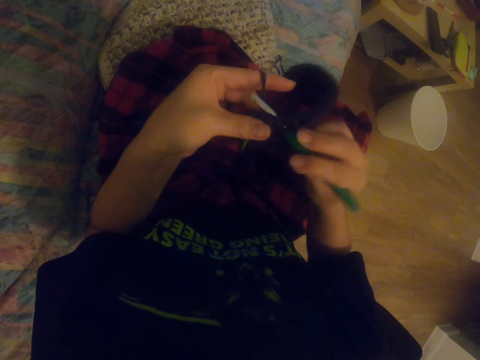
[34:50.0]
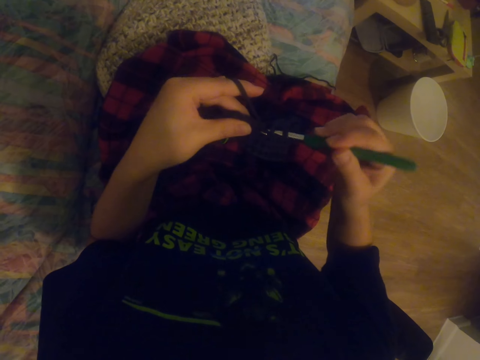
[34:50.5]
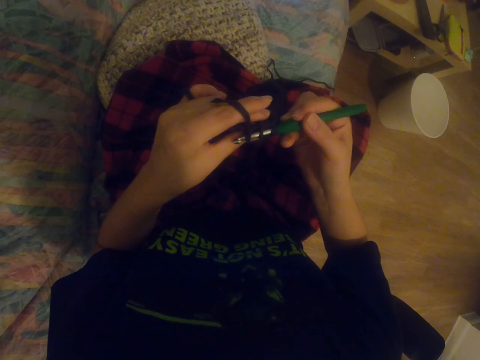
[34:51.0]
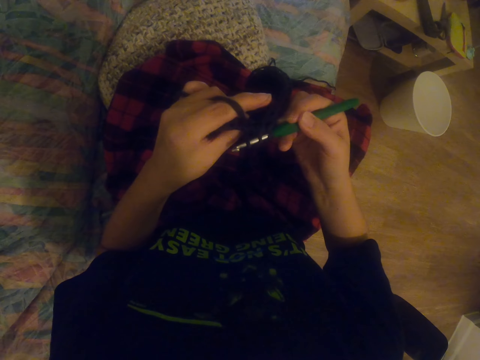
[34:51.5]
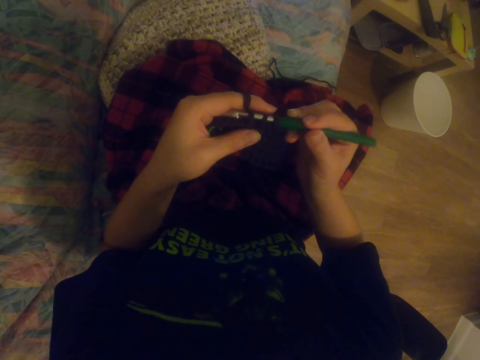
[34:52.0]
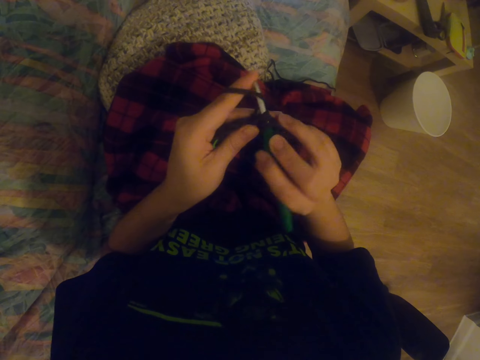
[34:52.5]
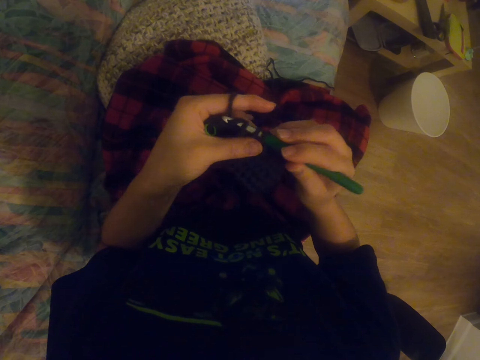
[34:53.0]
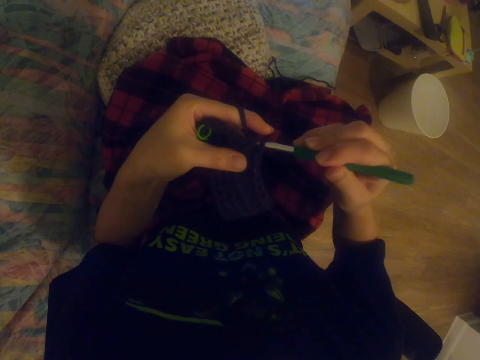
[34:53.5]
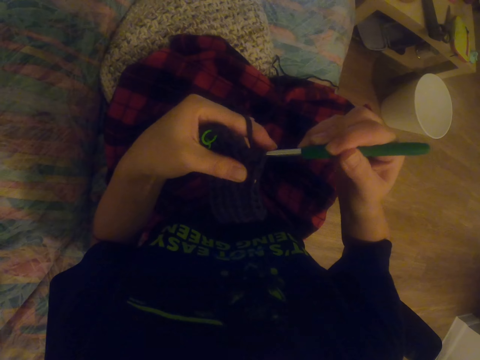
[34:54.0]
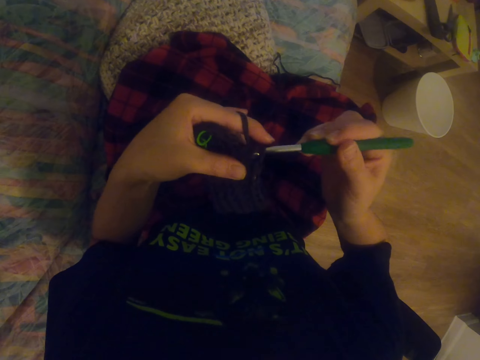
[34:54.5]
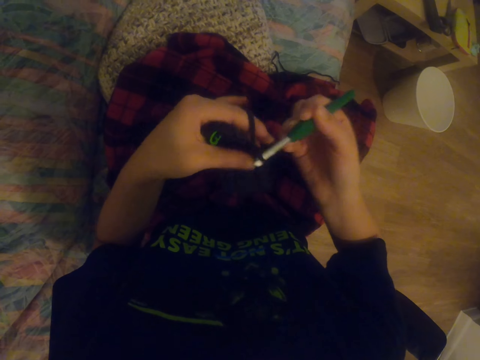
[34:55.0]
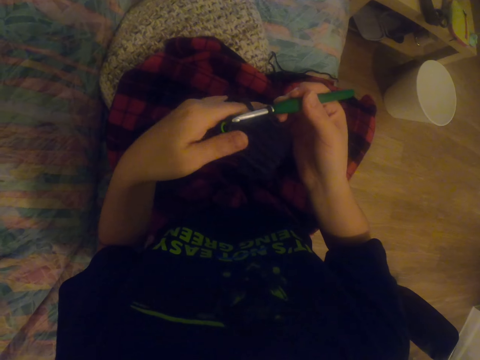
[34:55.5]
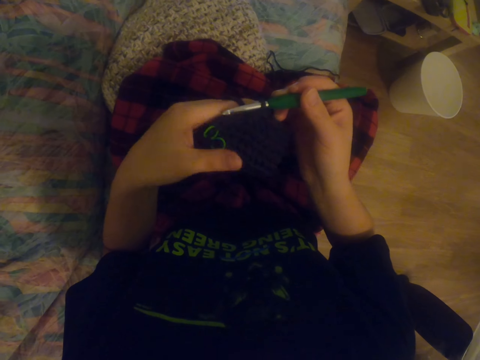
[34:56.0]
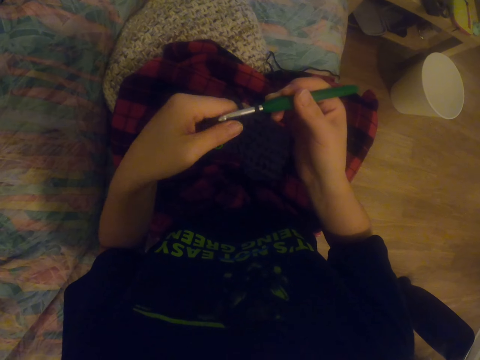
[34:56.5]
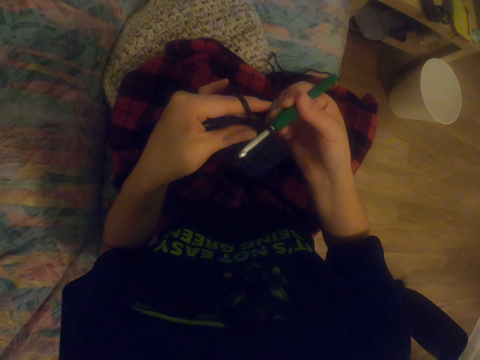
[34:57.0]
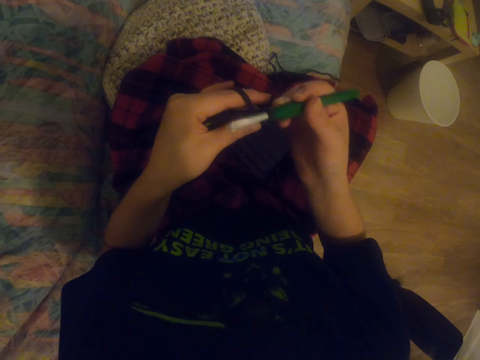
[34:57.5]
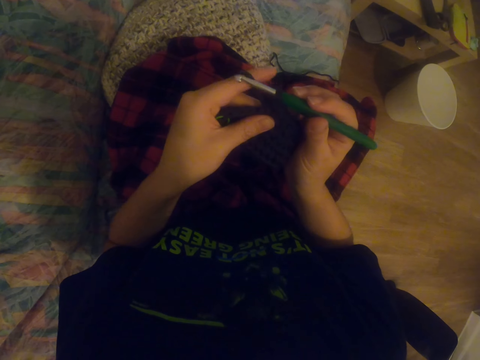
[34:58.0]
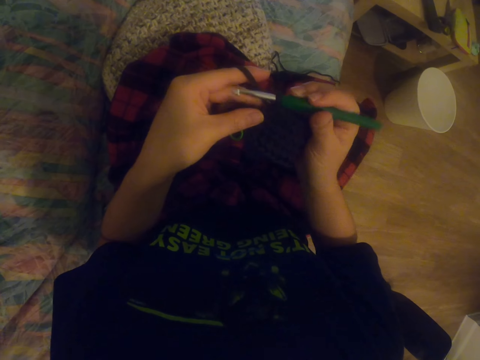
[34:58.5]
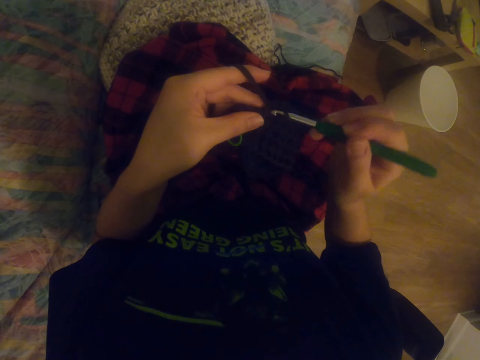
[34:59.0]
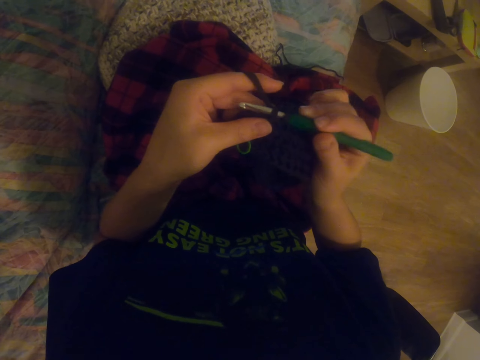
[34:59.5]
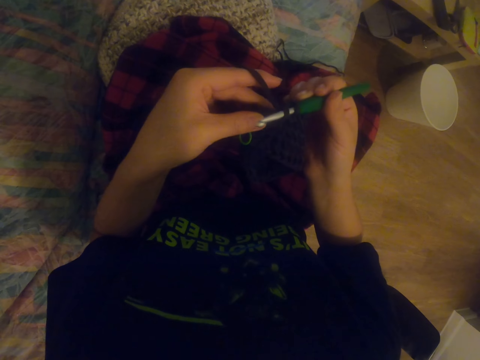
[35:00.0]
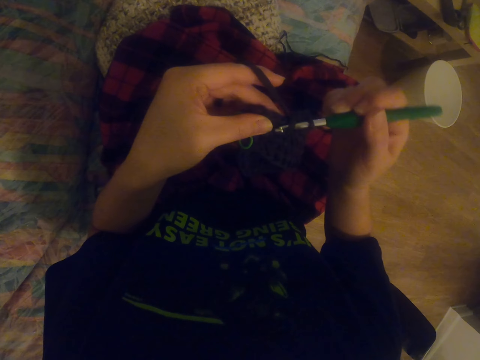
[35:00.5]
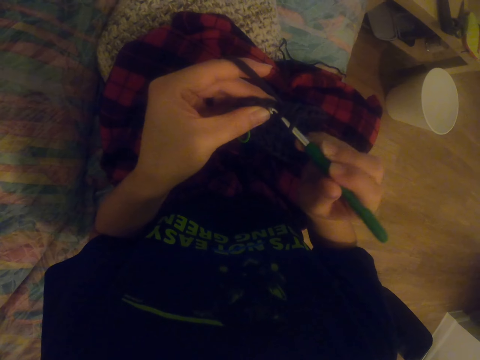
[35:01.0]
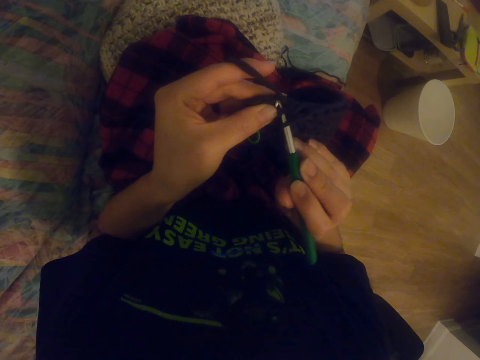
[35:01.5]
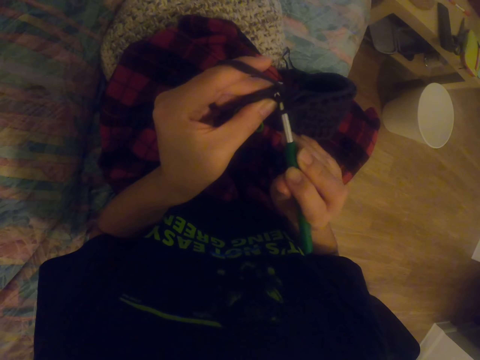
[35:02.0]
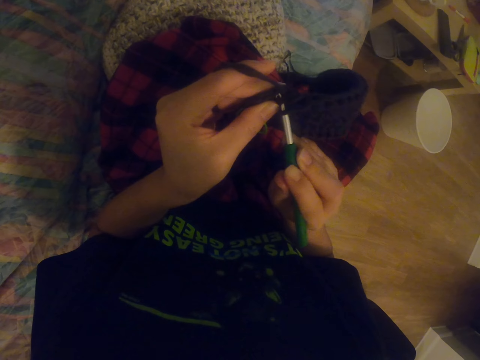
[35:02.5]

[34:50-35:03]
The camera wearer knits the garment with the knitting needle. They knit the garment with the knitting needle again.

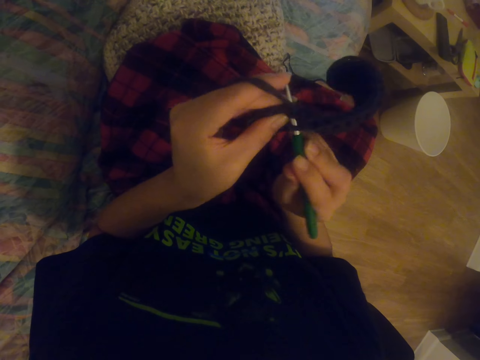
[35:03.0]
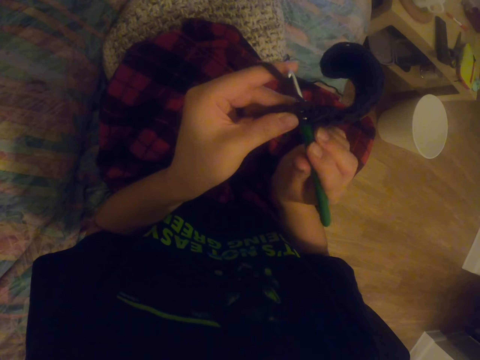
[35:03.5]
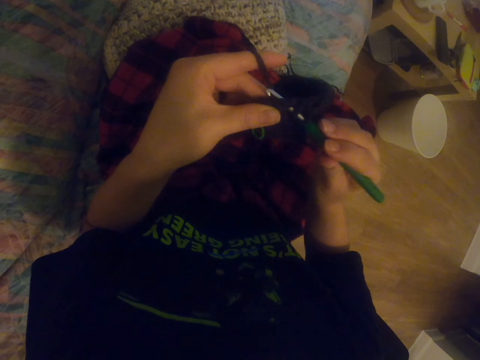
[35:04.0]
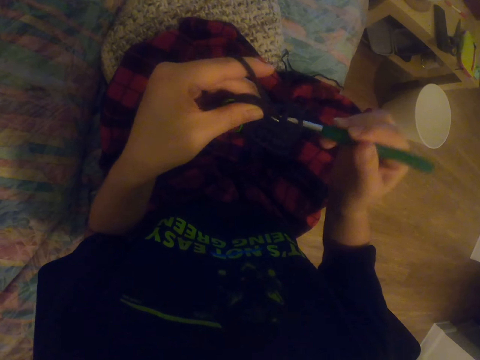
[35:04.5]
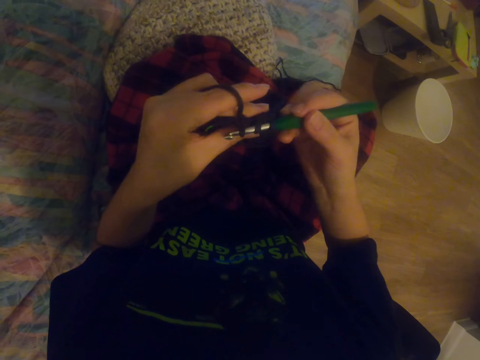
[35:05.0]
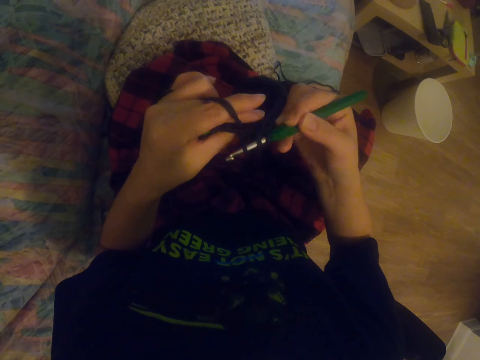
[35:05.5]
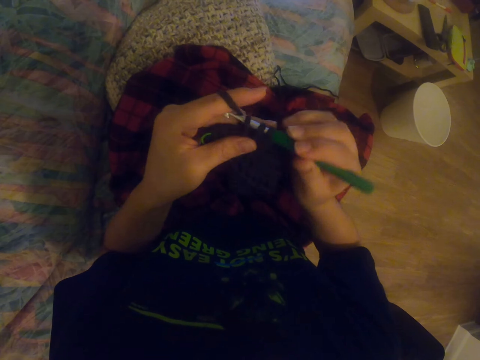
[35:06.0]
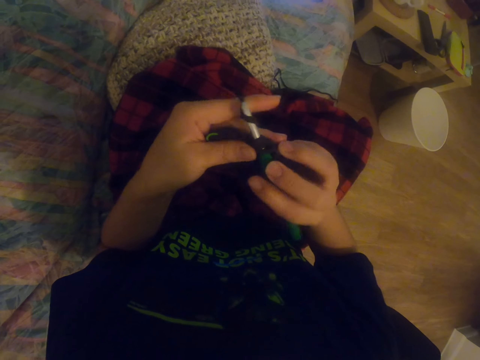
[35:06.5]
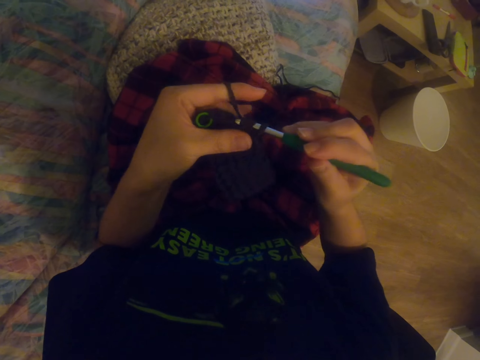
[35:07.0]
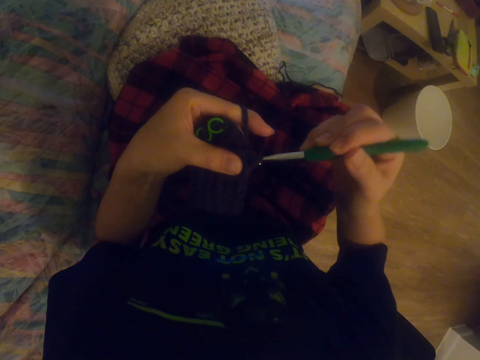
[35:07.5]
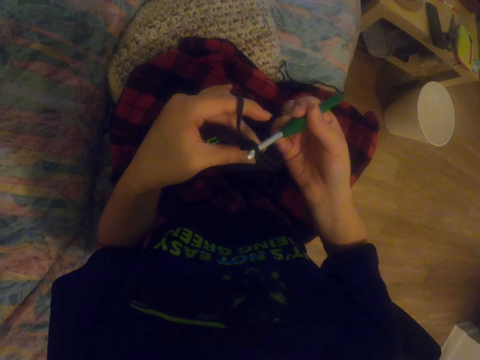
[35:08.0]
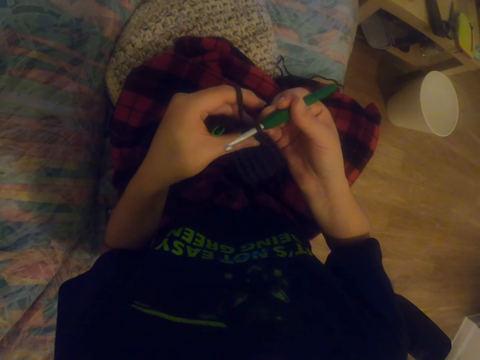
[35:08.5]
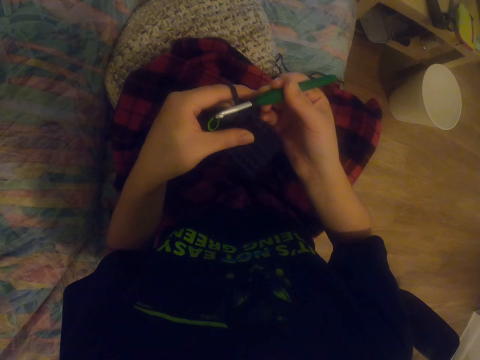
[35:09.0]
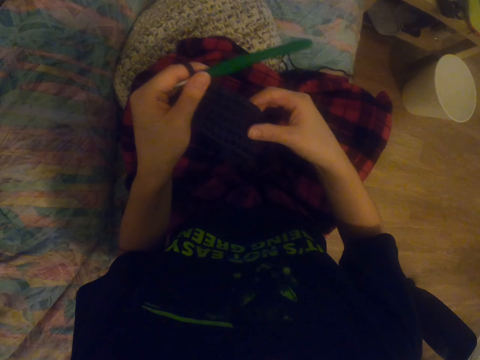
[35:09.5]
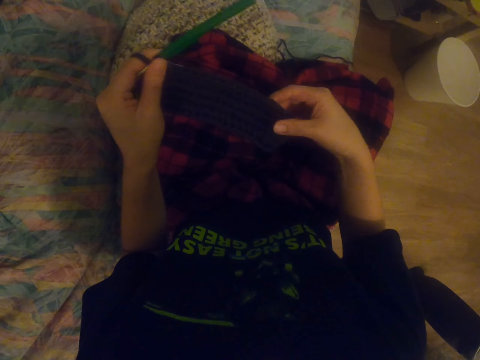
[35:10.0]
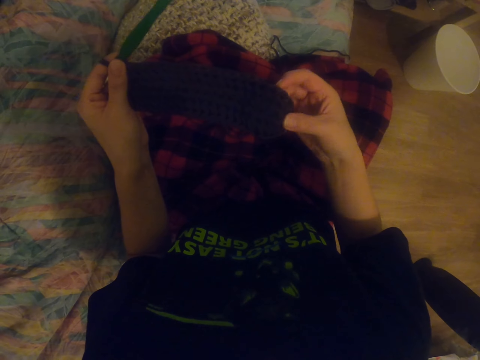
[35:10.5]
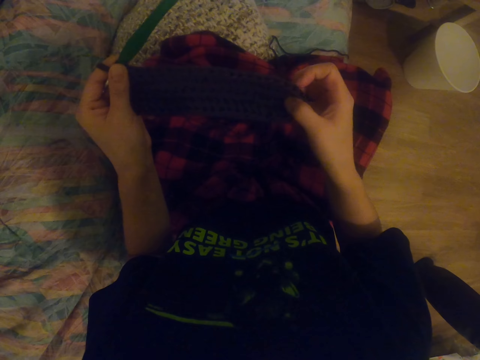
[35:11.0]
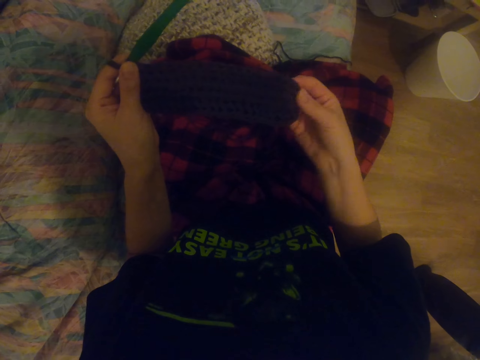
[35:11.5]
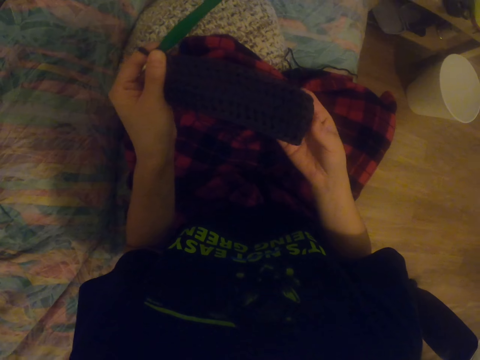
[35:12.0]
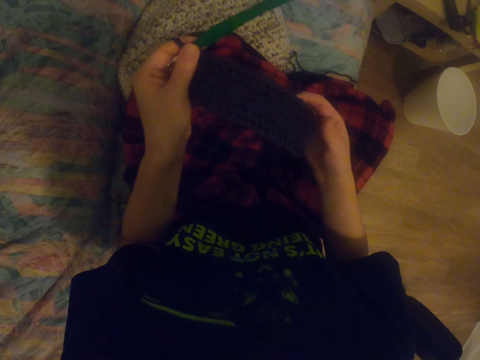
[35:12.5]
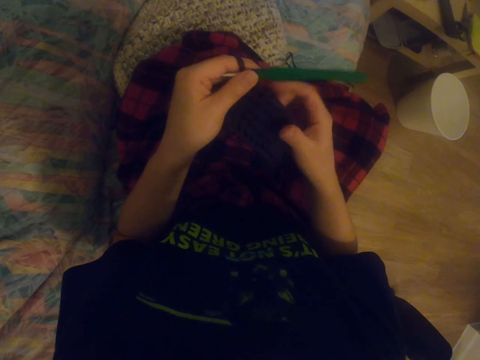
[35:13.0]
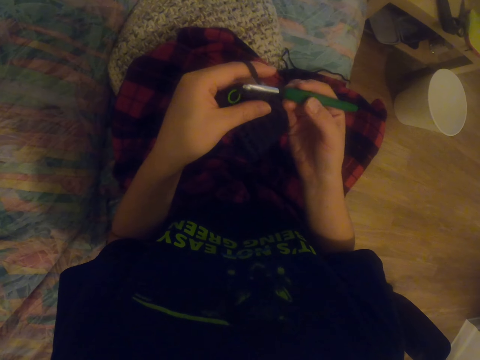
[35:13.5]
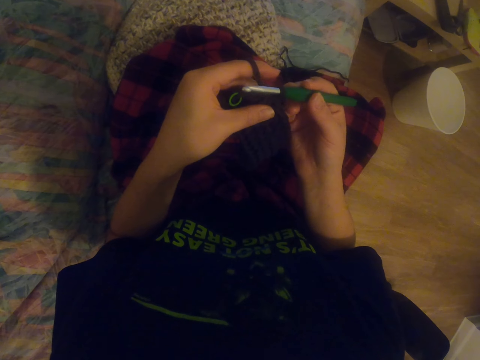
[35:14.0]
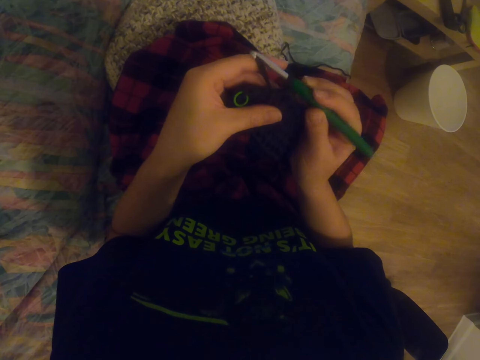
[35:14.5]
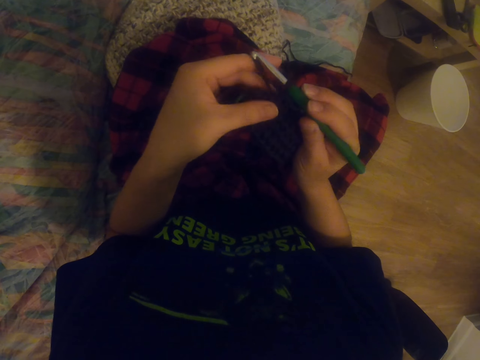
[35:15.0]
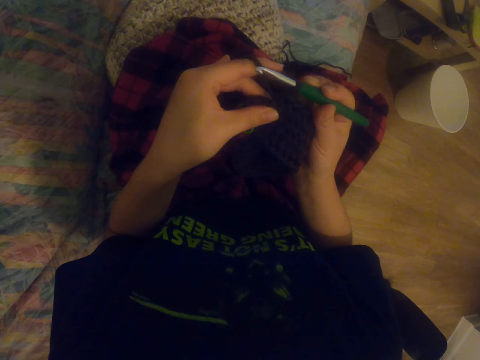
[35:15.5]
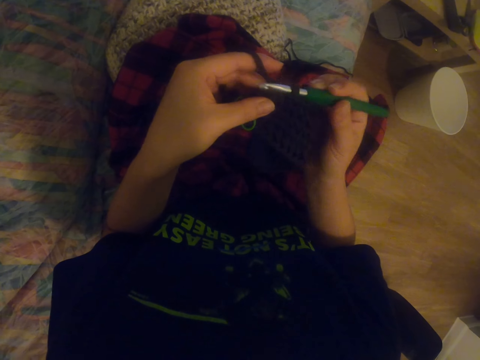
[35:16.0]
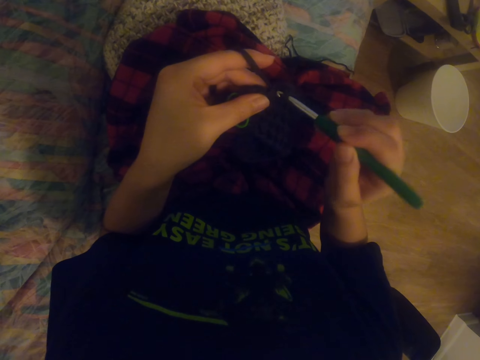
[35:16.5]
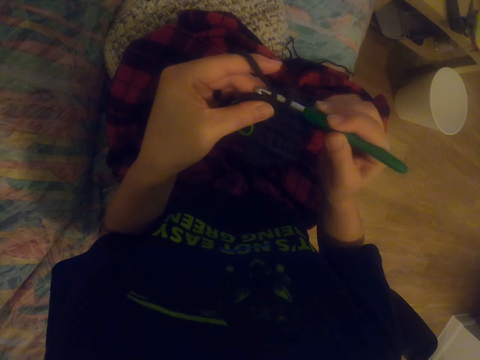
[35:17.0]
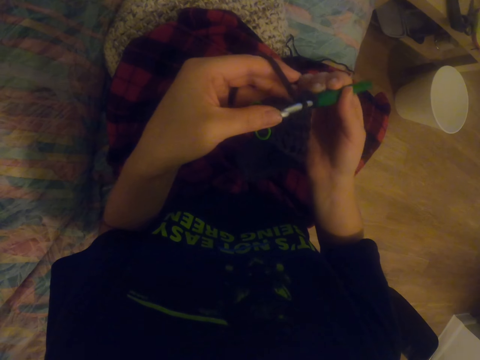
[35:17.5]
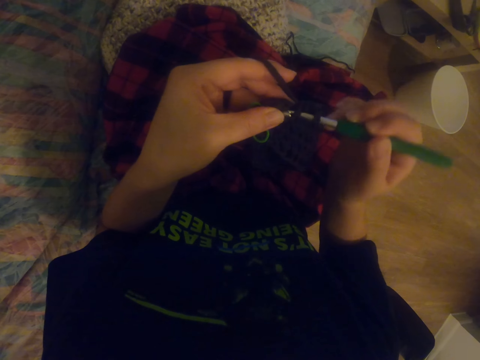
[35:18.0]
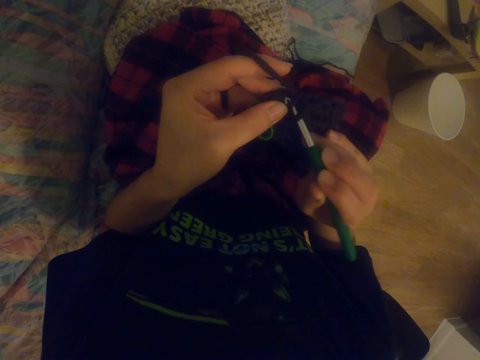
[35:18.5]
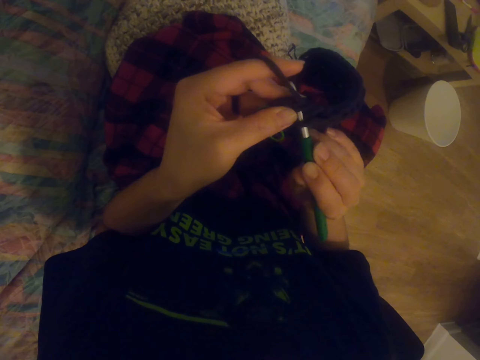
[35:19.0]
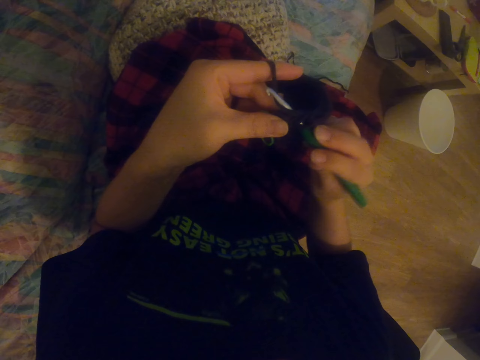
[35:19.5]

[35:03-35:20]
The camera wearer knits the garment with the knitting needle. They hold the garment. They pull the fabric. They knit the garment with the knitting needle.
